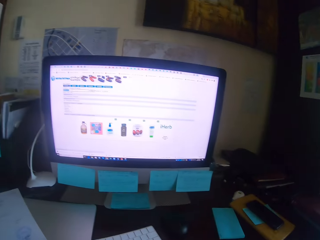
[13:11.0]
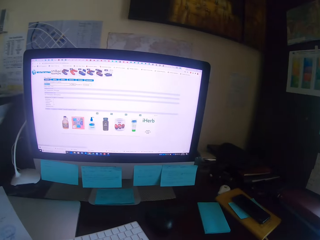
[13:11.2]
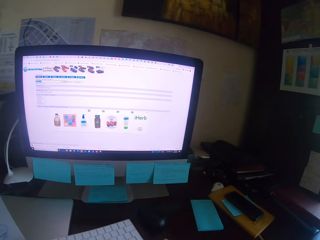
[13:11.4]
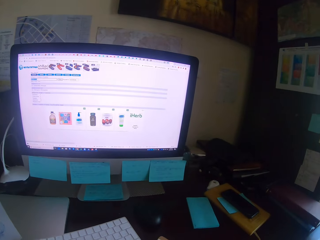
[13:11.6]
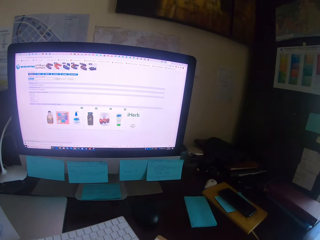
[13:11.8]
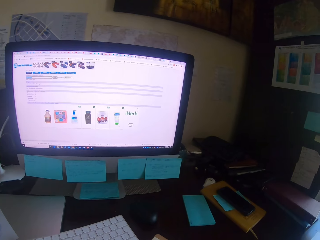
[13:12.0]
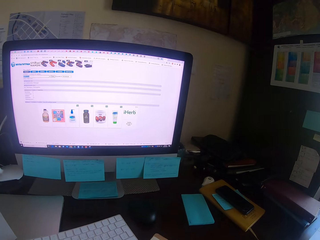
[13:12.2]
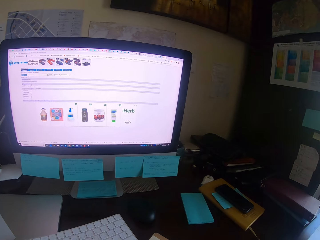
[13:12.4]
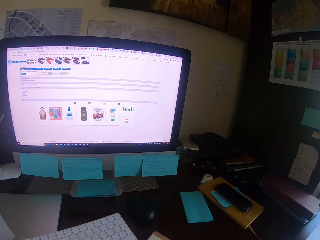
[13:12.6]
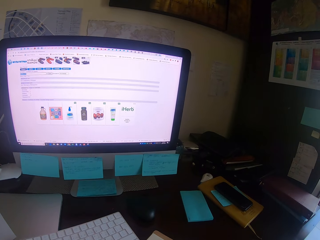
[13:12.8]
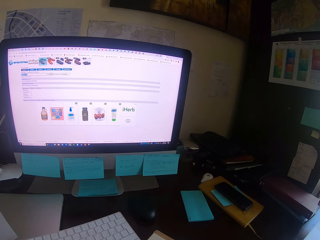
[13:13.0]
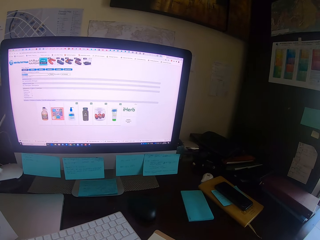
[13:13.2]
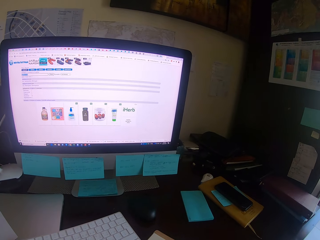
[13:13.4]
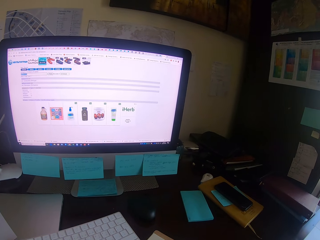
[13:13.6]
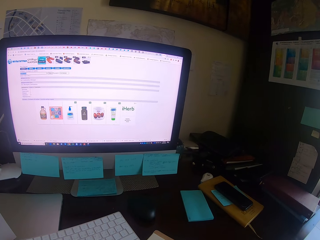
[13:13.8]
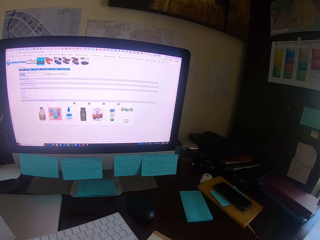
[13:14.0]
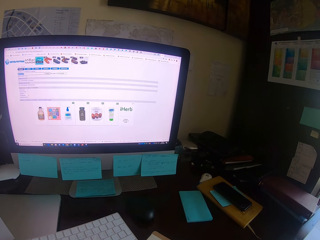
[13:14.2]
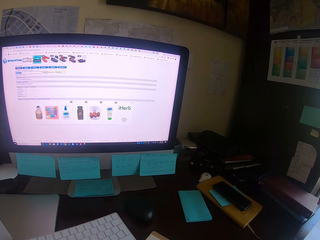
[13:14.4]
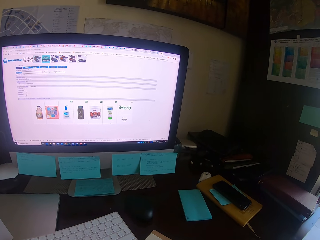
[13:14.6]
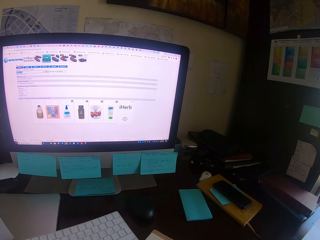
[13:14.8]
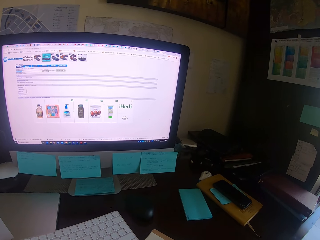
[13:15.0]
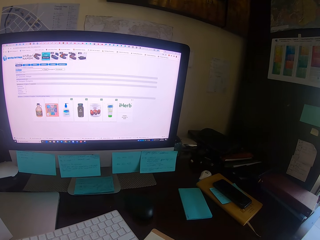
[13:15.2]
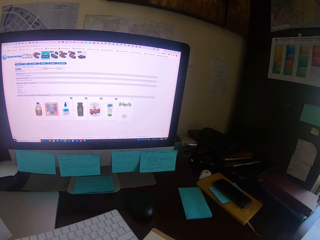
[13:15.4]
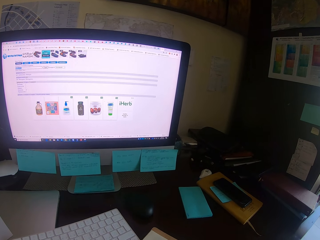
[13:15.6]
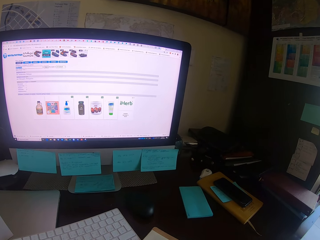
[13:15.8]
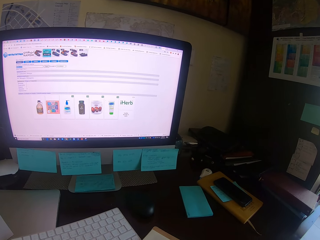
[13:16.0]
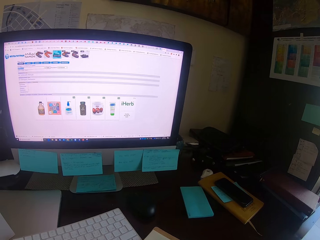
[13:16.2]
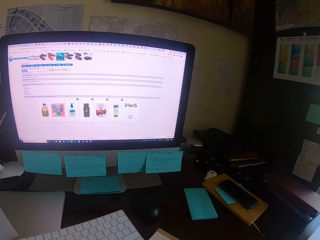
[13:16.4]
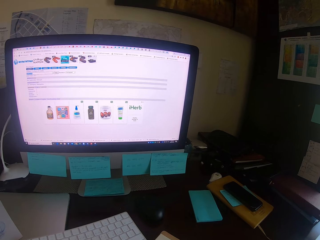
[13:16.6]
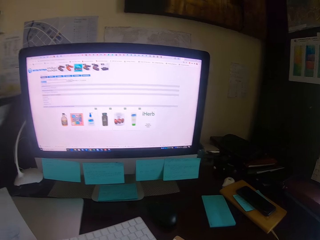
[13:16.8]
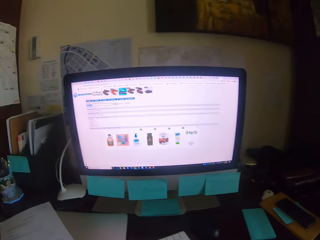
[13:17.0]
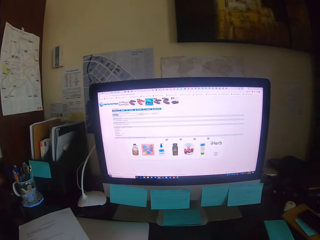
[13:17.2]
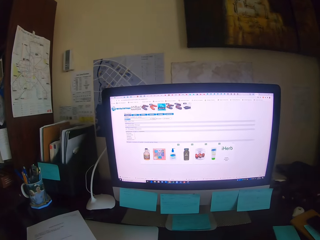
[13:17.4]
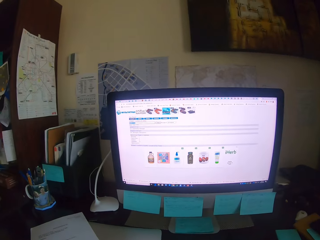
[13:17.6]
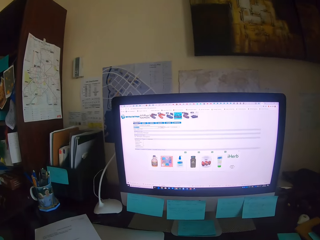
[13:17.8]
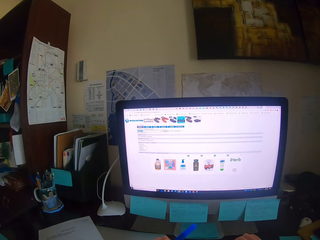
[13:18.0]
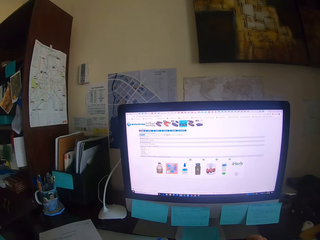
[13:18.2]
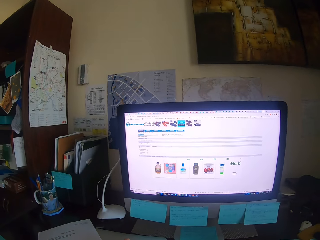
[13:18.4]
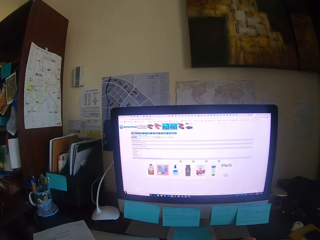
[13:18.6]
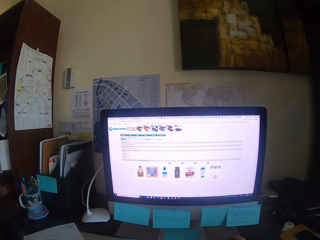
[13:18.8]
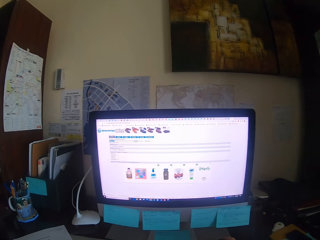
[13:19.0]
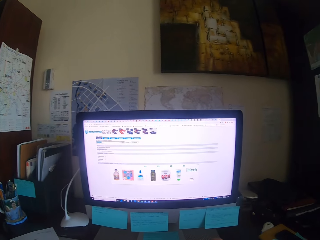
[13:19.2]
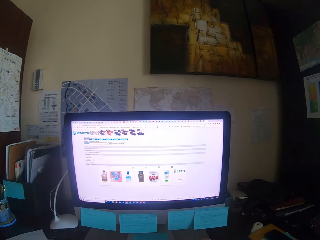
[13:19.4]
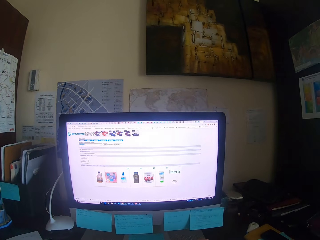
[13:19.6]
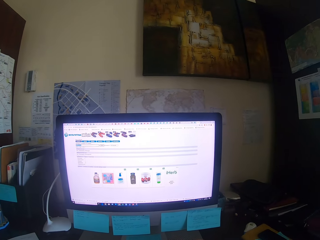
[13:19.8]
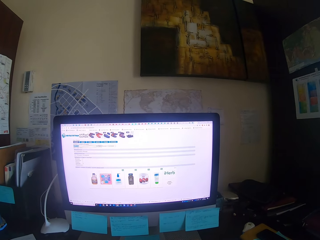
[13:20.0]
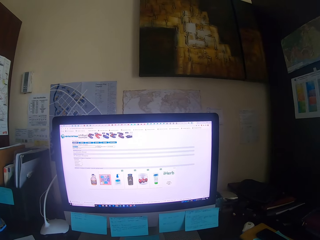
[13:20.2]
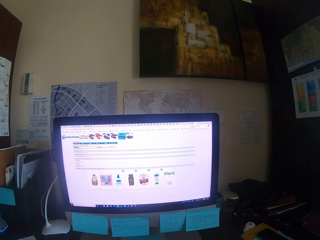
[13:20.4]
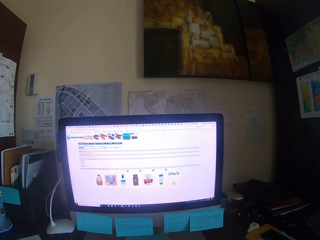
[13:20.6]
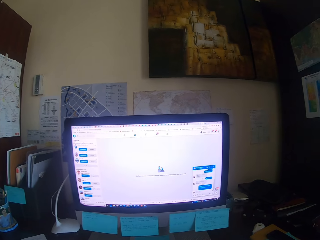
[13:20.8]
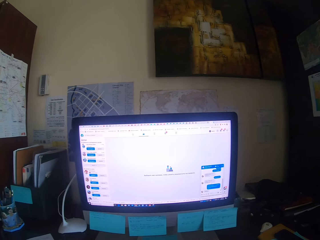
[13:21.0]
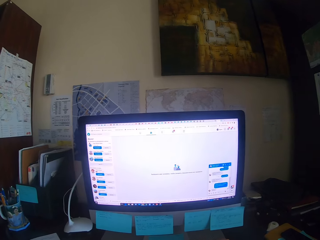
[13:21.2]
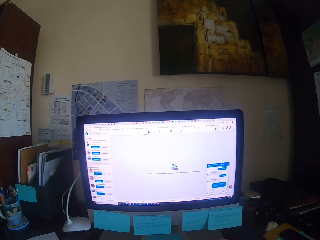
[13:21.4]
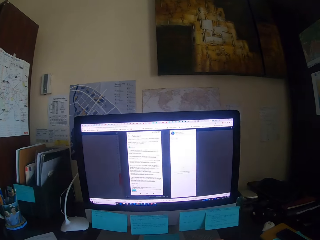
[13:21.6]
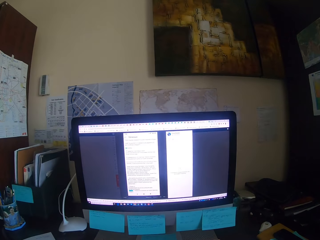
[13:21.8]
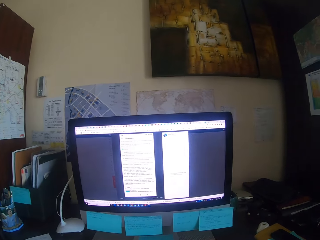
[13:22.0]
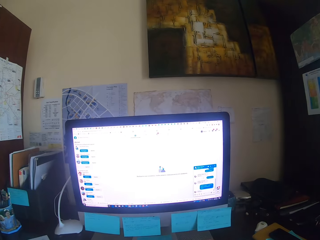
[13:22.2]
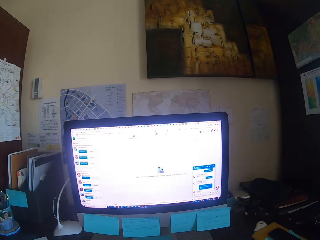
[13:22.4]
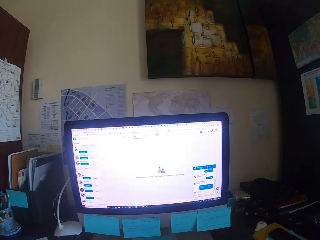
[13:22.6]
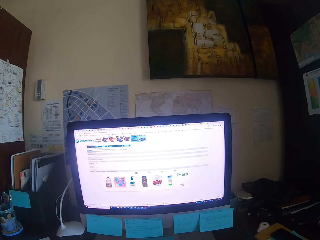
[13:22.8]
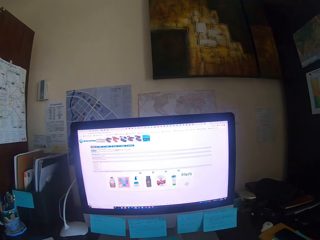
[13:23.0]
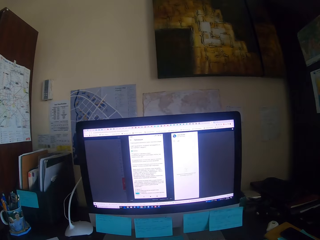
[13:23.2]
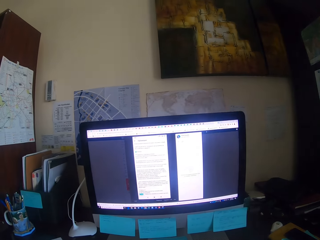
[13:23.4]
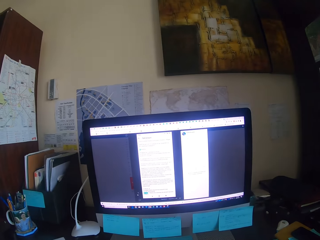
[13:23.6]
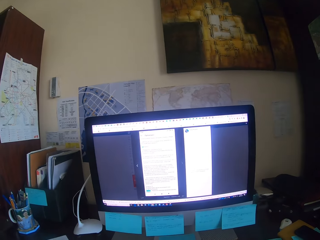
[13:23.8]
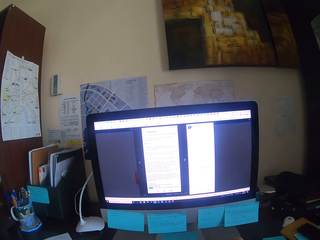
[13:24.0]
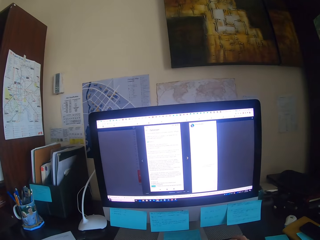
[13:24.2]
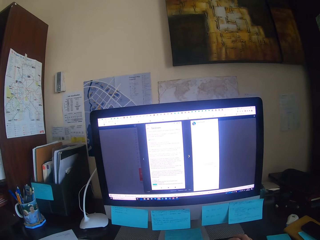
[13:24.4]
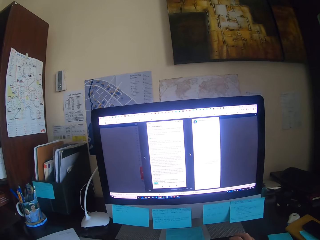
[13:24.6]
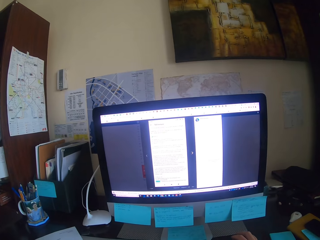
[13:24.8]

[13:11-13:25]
The camera wearer focuses on a computer. They write on the book. They put a pen on the table. They type on a keyboard. They operate a desktop.

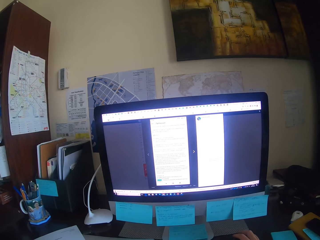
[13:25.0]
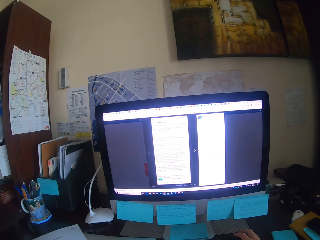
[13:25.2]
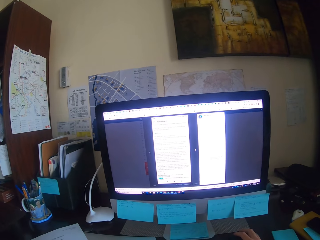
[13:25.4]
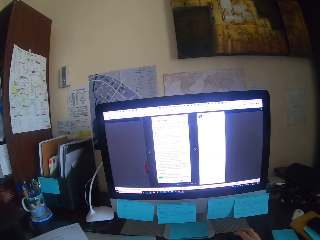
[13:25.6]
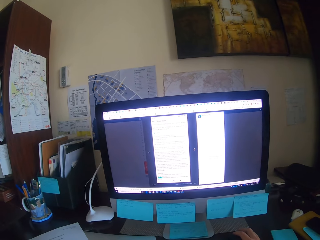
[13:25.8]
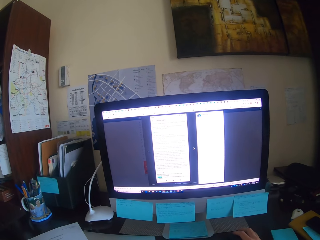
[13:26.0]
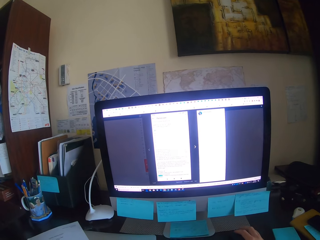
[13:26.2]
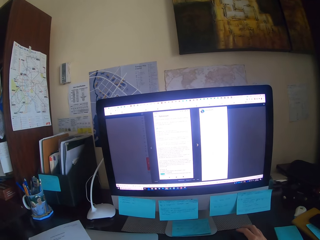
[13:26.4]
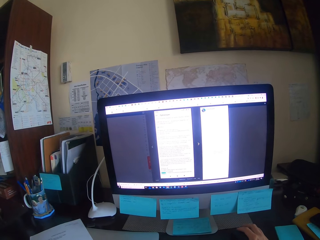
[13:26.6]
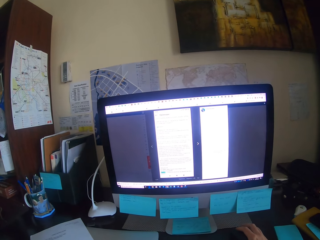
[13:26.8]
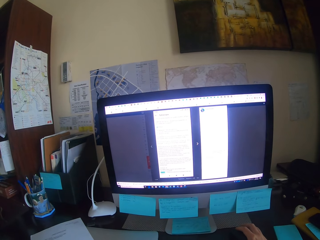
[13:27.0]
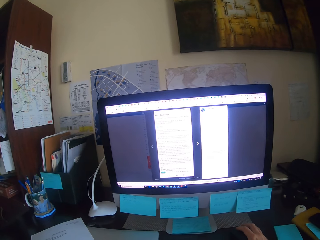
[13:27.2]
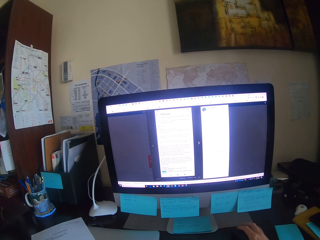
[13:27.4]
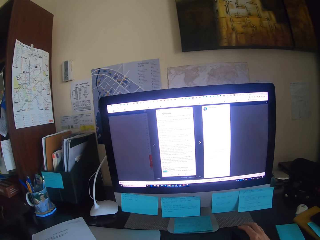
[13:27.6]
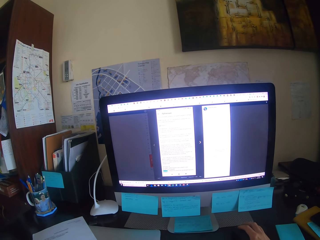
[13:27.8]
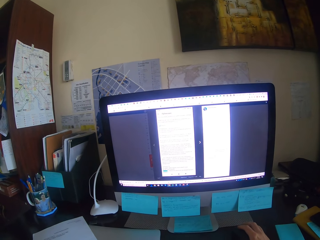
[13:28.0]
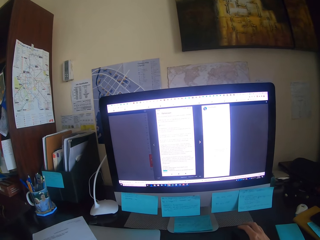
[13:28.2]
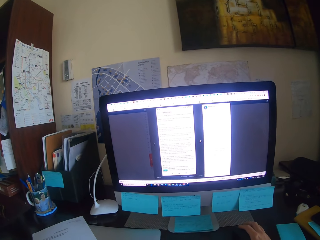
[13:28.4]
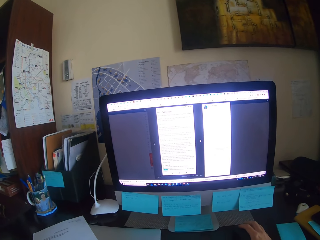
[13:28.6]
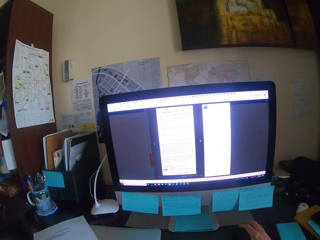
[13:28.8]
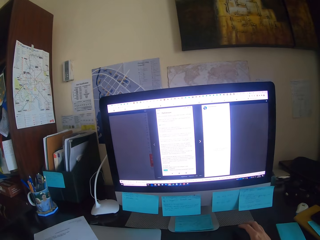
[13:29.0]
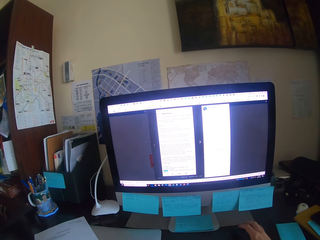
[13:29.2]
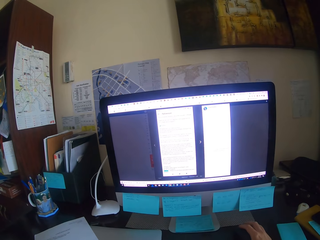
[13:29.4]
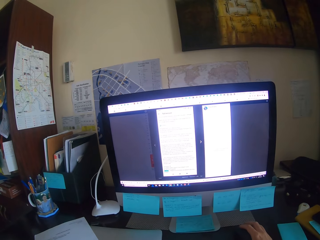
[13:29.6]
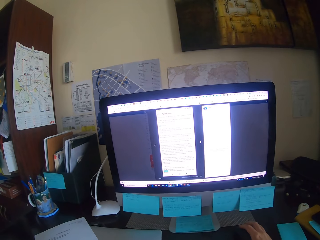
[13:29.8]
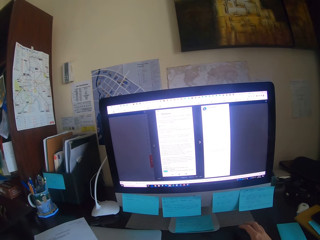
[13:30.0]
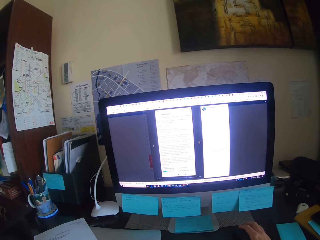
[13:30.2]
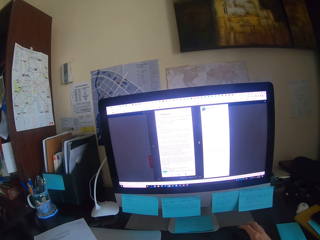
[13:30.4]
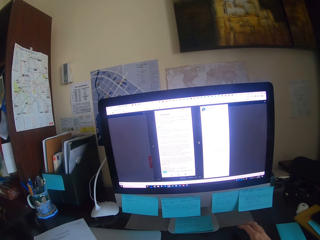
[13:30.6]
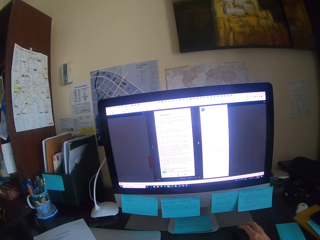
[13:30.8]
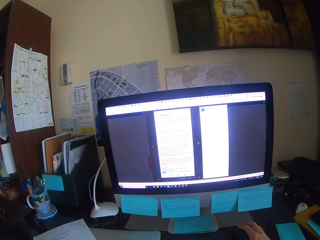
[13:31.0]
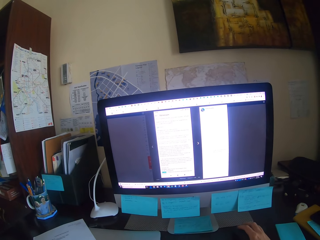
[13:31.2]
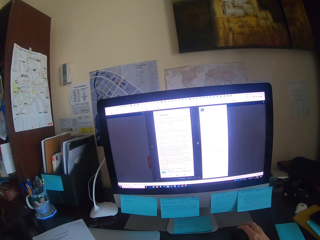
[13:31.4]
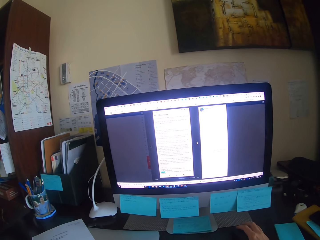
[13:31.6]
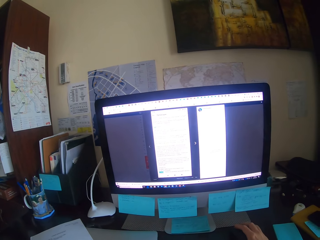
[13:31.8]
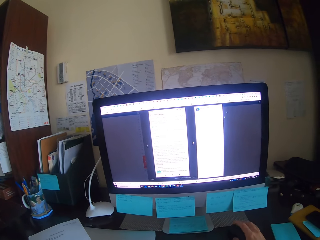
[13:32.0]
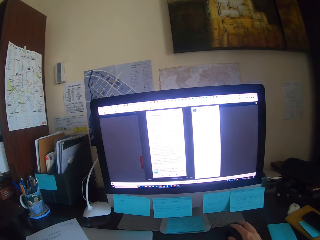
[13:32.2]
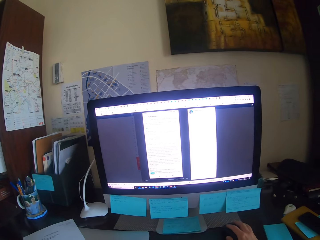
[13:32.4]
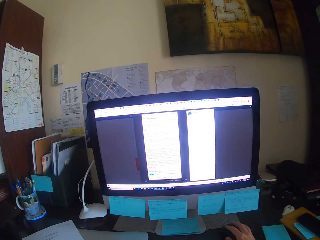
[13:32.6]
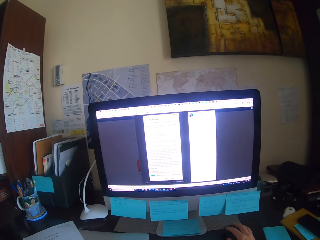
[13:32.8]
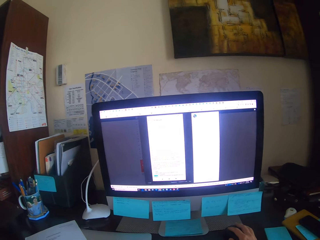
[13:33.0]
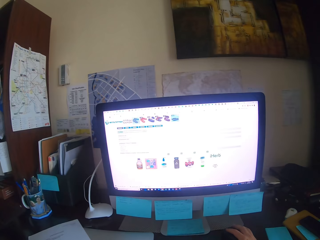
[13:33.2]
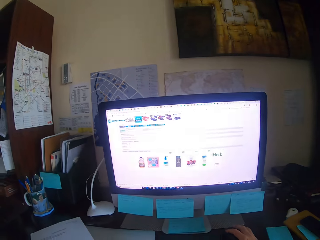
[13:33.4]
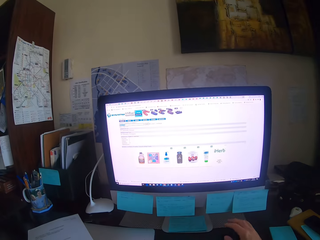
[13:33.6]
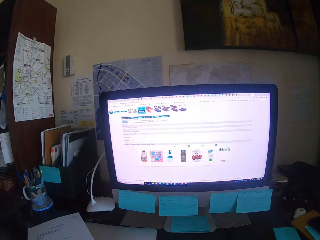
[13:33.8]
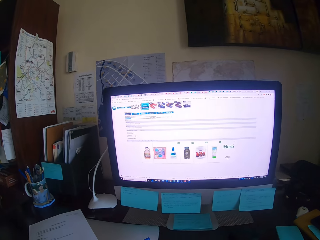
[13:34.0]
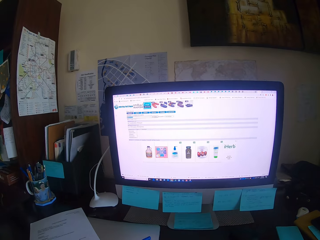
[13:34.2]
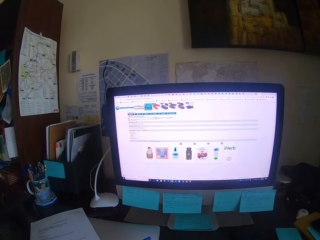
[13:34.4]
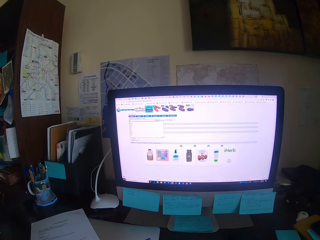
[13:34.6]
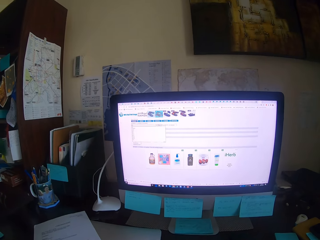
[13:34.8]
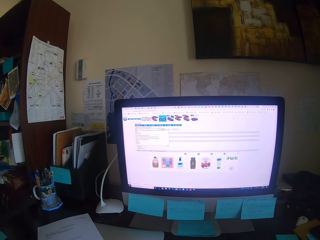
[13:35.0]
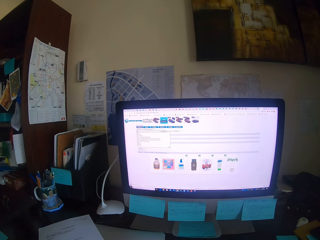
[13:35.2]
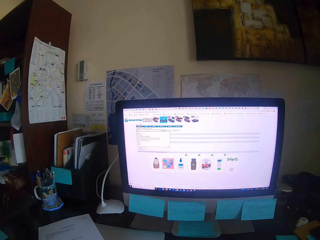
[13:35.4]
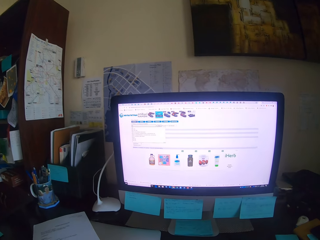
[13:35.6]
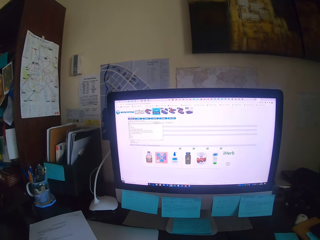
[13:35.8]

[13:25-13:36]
The camera wearer focuses on a computer. They type on a keyboard.
